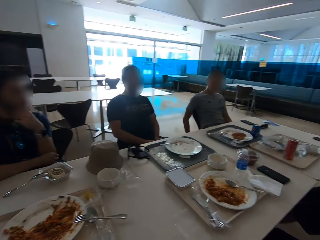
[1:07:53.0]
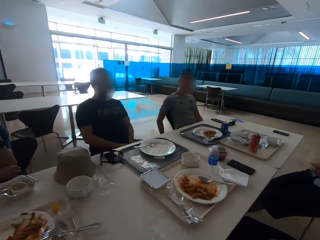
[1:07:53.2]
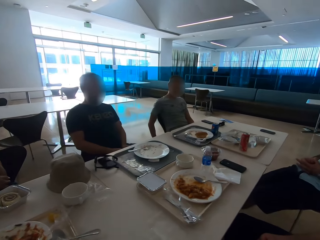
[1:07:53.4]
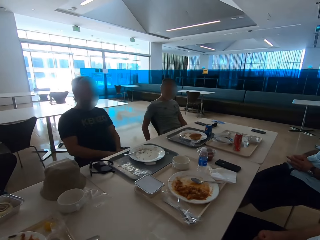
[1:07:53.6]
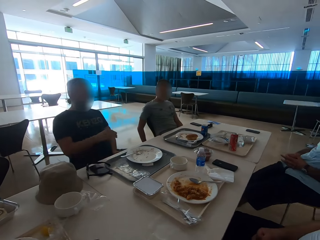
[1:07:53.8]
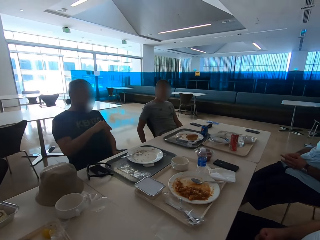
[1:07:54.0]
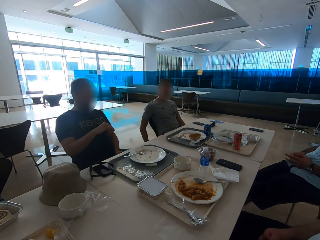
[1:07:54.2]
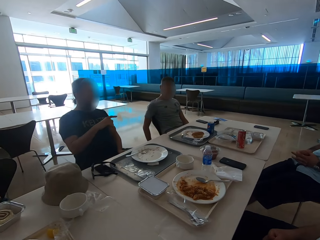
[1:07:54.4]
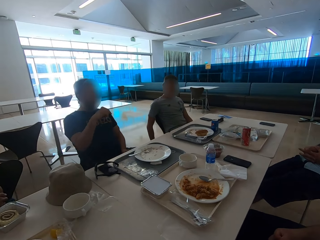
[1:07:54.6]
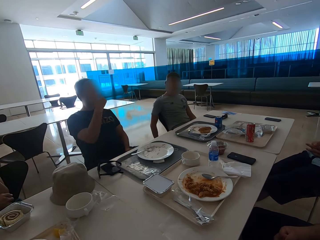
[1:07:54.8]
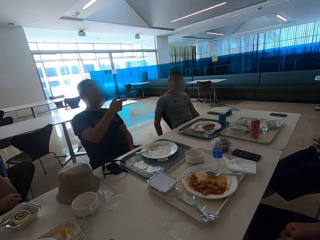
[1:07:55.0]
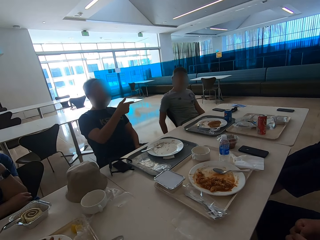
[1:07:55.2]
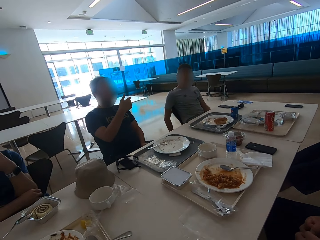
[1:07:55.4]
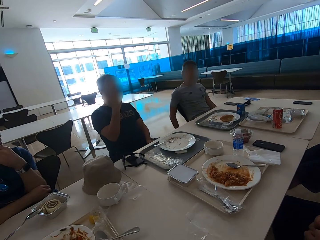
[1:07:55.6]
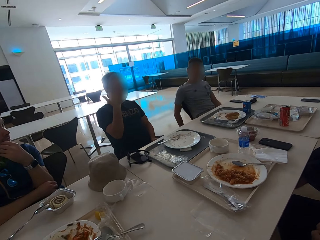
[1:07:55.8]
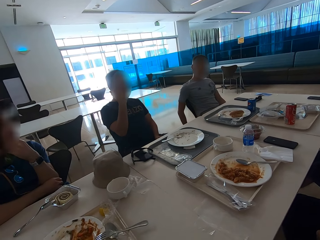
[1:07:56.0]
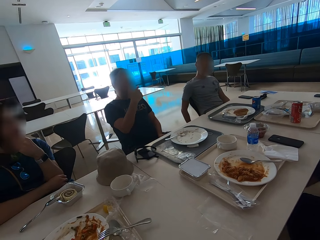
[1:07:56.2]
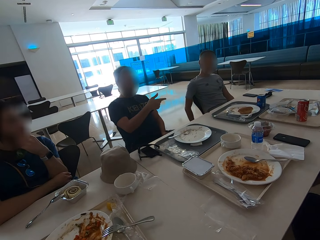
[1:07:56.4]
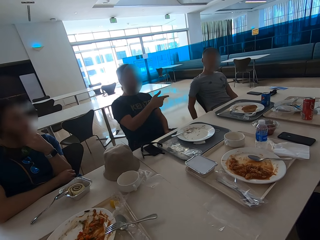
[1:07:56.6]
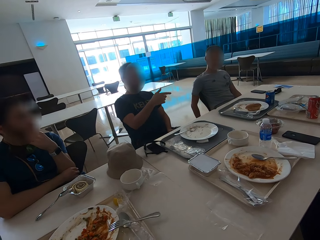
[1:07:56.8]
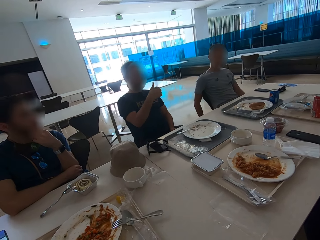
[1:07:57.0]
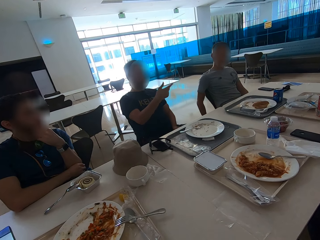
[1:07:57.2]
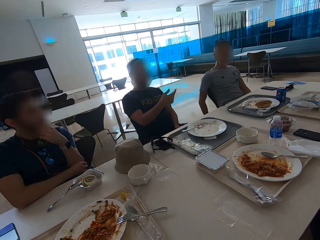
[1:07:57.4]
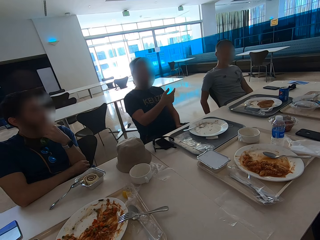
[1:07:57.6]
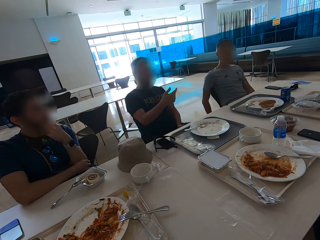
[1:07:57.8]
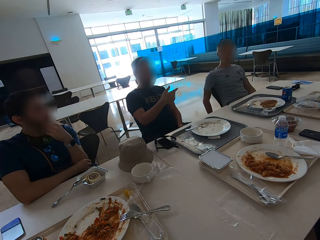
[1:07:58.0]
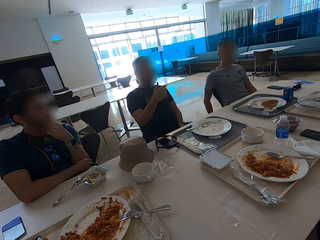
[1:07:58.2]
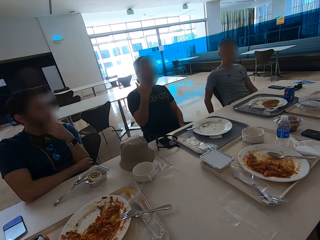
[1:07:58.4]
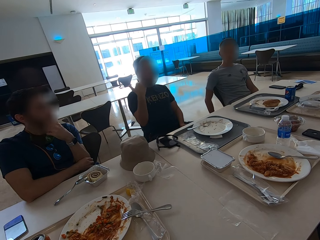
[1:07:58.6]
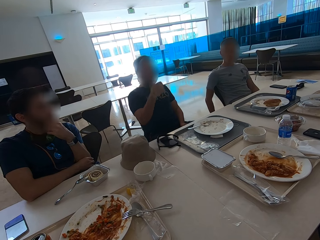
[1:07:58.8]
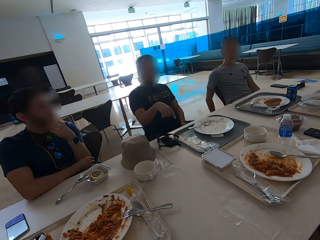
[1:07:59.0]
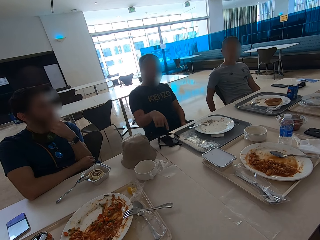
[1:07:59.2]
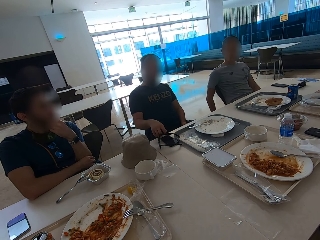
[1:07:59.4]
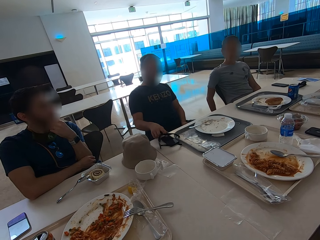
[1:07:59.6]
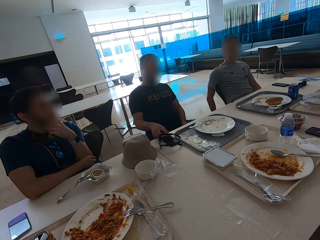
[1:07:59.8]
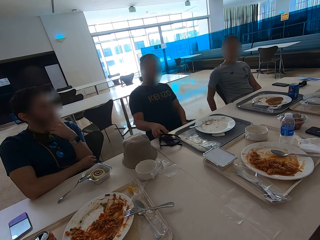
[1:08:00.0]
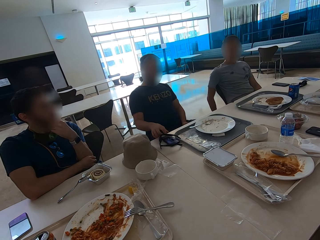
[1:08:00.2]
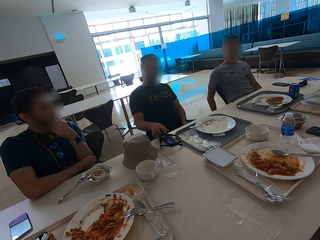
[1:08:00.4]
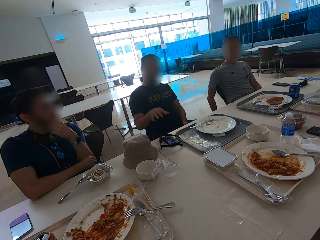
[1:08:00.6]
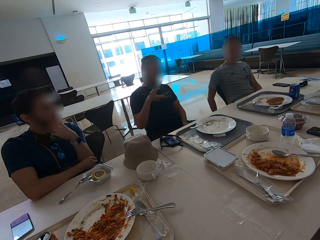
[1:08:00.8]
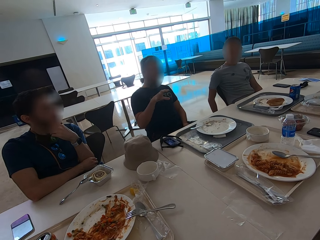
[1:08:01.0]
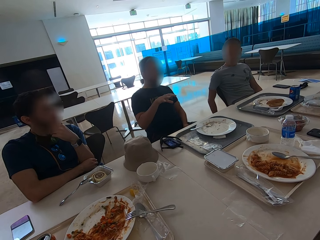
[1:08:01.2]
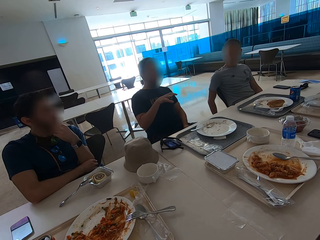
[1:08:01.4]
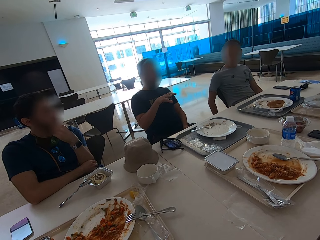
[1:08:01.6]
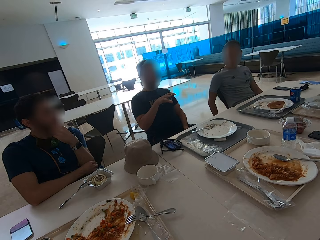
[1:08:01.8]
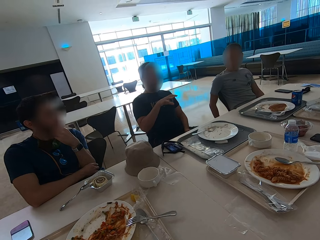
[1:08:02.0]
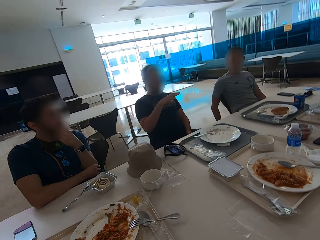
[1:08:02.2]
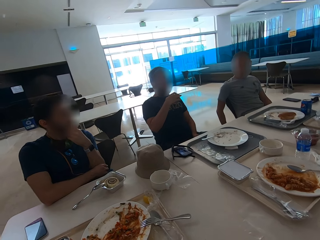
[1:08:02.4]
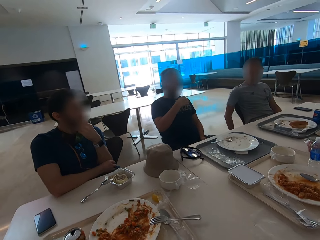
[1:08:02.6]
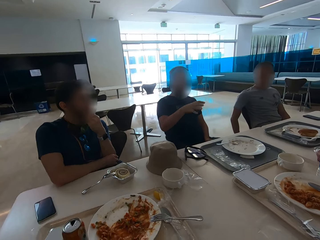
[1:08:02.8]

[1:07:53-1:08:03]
The camera wearer looks around. A man sits close to the camera wearer. Another man sits close to the first man. Another man gestures with the right hand. Another man scratches his beard. The man who gestured taps on his phone's screen. He gestures with the right hand.

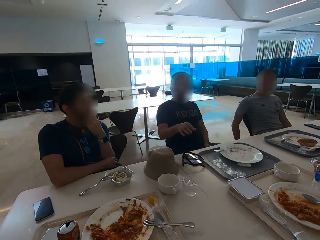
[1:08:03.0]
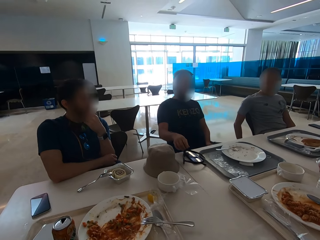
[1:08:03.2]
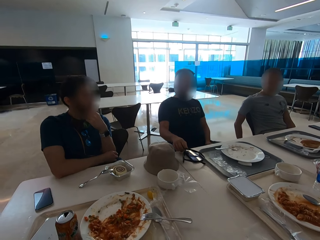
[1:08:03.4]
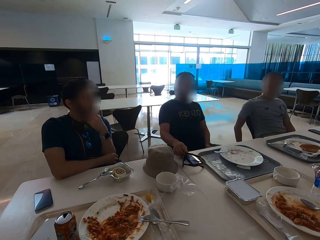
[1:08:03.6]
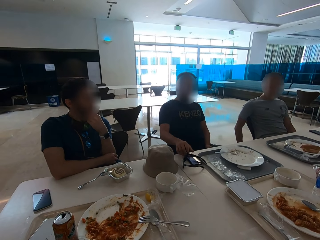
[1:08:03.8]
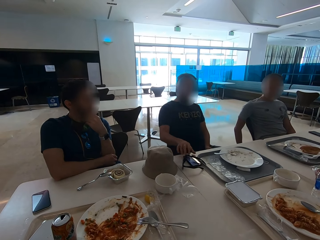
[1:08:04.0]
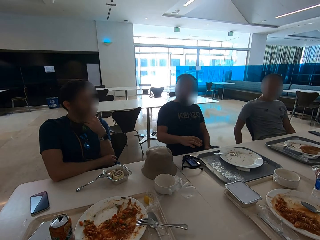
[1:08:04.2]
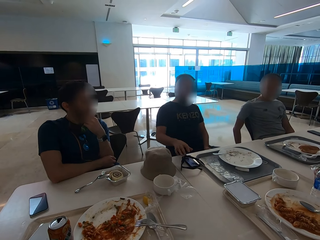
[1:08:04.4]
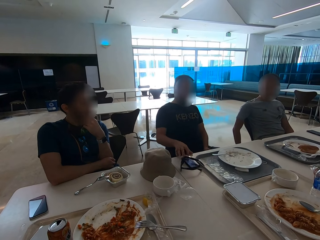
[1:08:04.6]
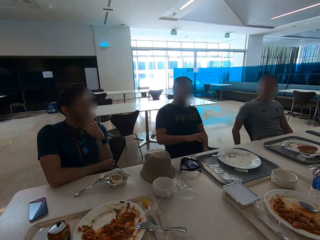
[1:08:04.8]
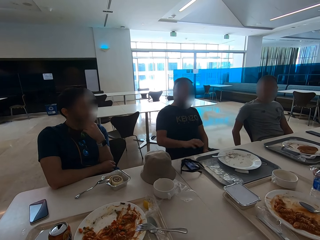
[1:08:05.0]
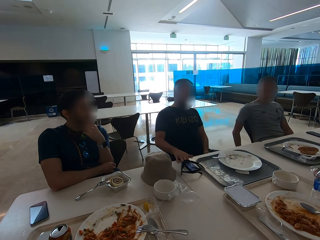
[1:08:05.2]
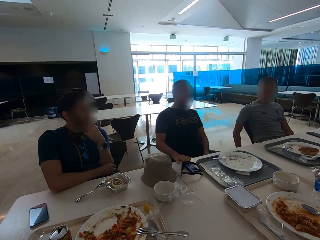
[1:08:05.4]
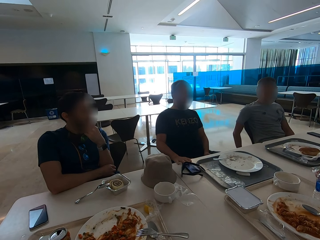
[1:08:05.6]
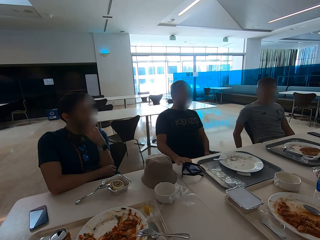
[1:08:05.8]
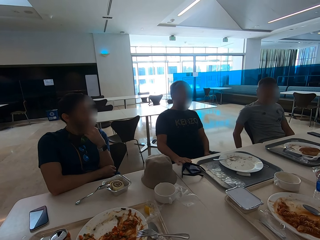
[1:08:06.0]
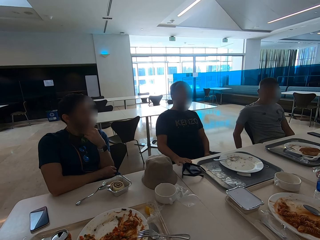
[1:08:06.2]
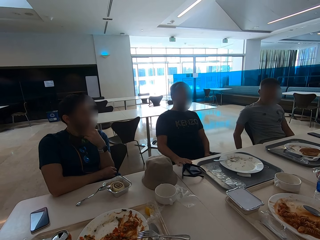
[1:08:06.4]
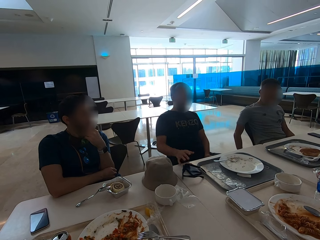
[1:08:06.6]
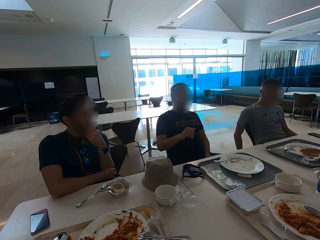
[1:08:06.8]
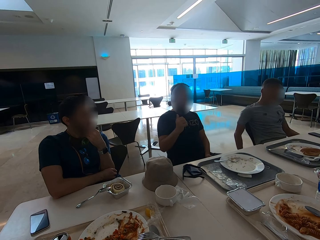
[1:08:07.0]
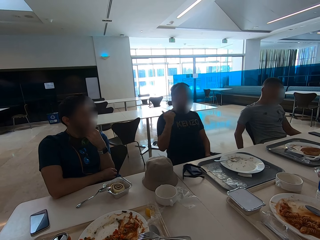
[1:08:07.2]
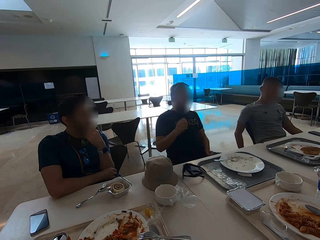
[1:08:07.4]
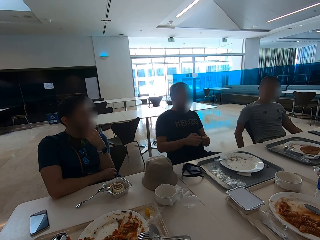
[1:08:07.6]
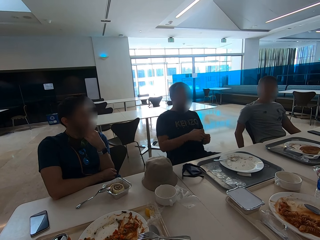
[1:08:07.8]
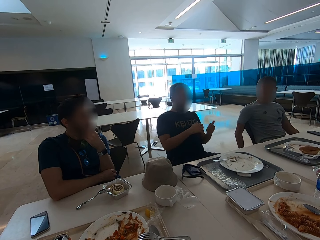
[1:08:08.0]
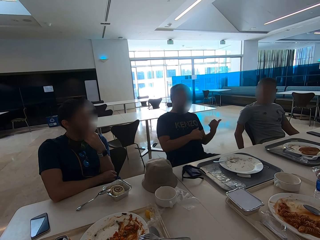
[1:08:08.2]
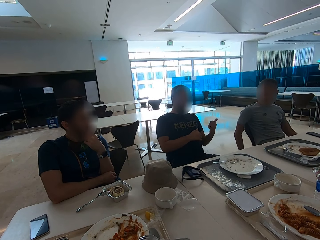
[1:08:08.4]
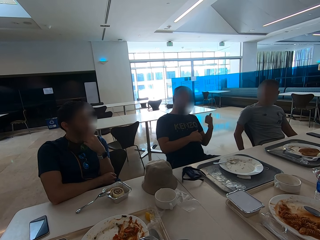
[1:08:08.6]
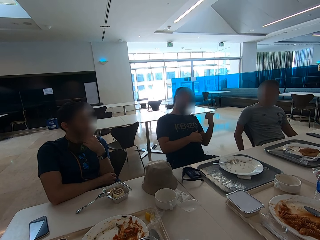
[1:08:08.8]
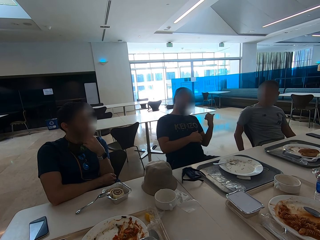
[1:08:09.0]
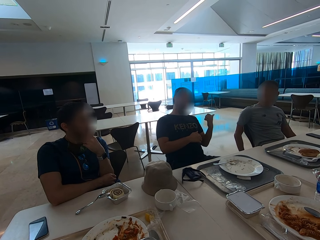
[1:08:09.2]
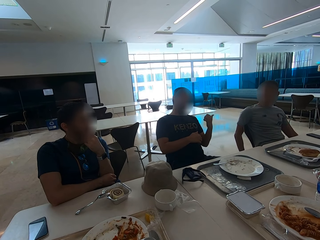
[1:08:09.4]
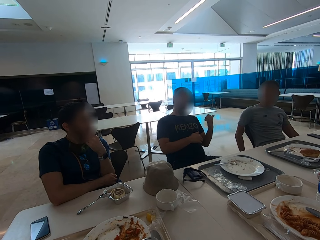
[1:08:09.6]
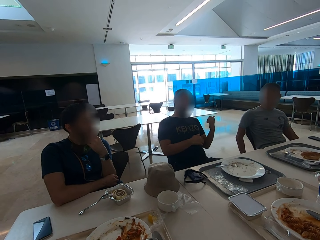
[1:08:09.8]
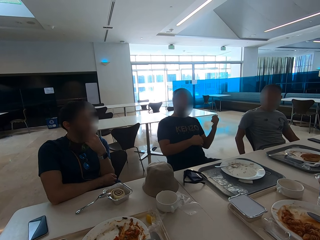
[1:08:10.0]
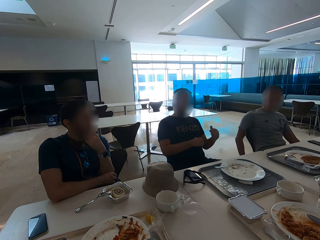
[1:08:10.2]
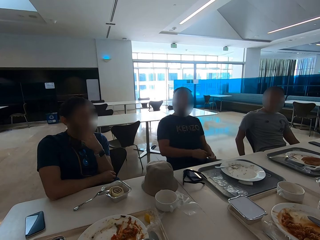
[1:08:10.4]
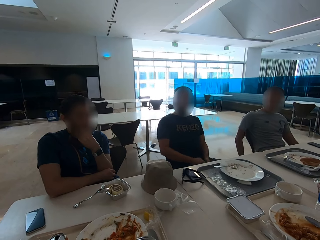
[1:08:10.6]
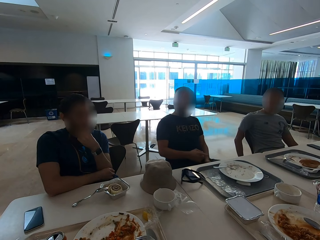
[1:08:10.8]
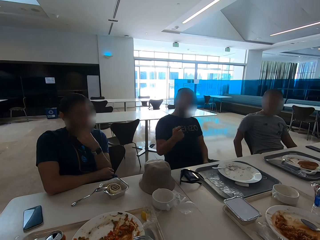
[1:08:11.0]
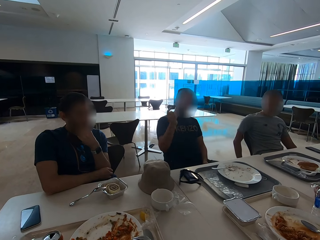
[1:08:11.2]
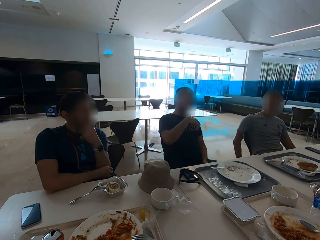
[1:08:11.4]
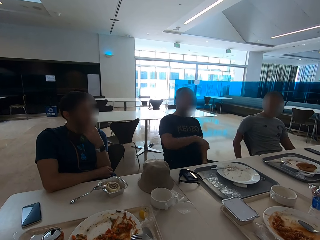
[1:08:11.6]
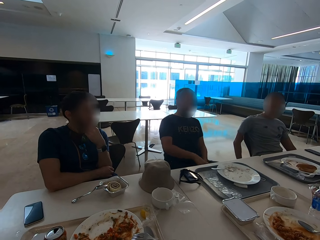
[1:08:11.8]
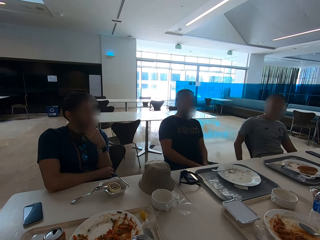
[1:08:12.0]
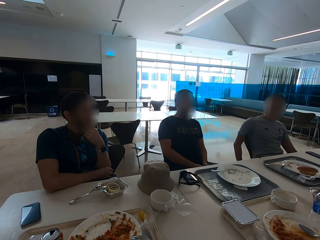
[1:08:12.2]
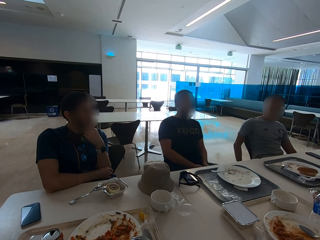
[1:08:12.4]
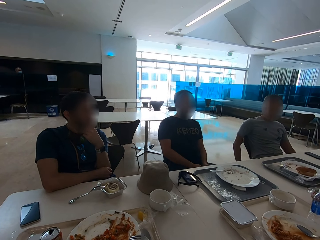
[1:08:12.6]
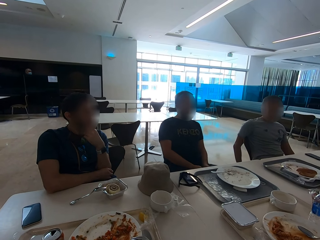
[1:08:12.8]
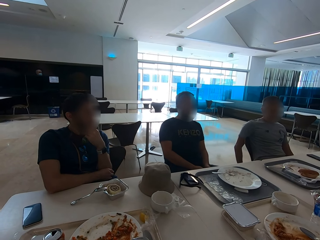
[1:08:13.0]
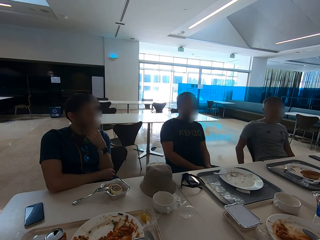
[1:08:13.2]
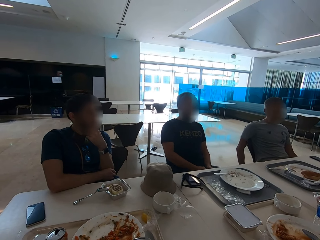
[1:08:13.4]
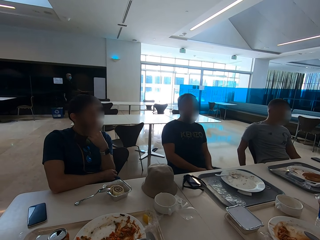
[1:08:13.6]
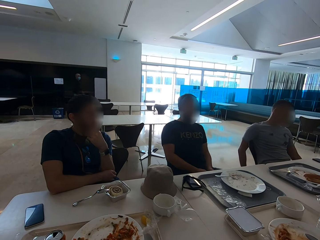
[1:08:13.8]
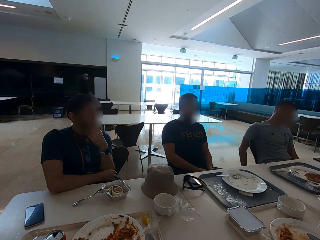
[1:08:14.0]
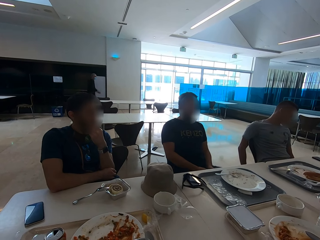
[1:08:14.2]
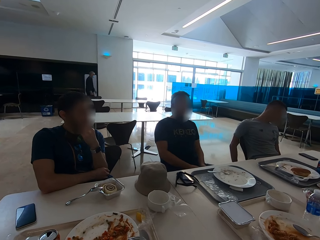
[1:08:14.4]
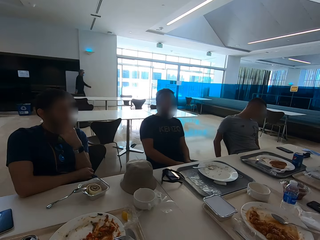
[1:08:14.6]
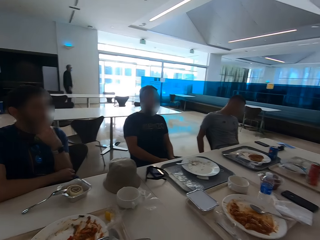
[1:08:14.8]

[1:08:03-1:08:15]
A man touches a mobile phone. The camera wearer taps on his phone's screen. The man gestures with the right hand. The man gestures with both hands. Another man moves hands. The camera wearer looks around.
